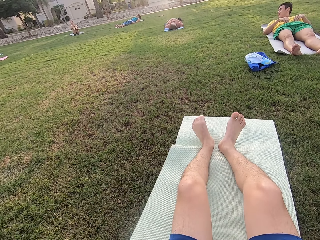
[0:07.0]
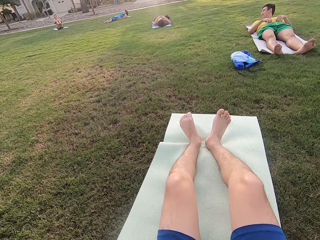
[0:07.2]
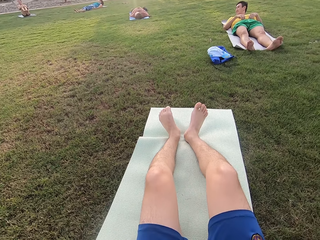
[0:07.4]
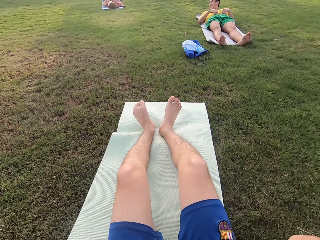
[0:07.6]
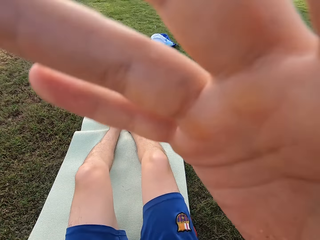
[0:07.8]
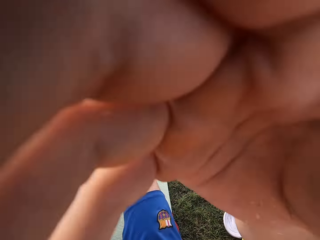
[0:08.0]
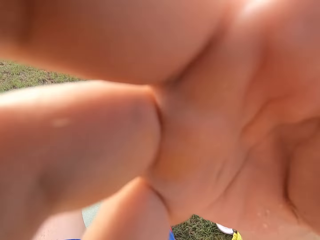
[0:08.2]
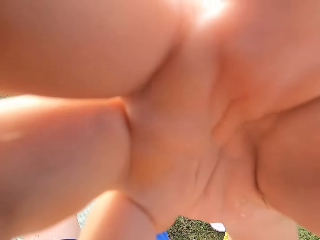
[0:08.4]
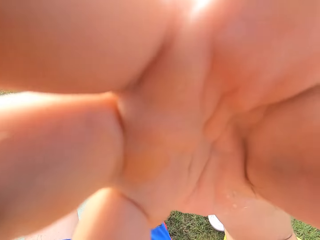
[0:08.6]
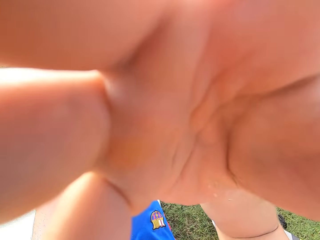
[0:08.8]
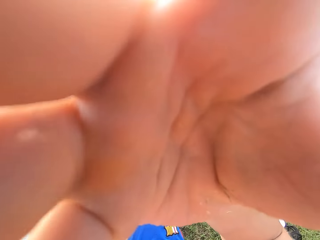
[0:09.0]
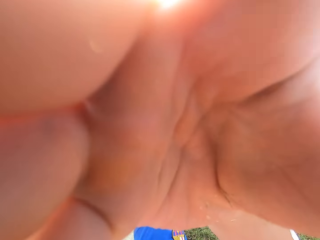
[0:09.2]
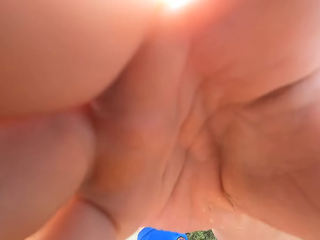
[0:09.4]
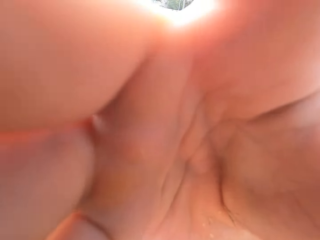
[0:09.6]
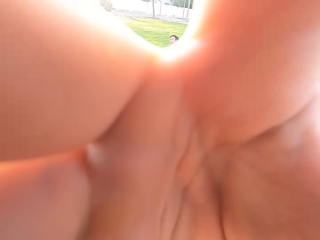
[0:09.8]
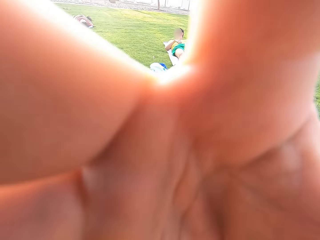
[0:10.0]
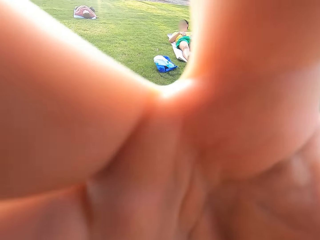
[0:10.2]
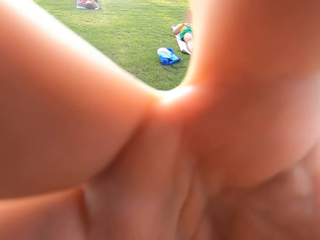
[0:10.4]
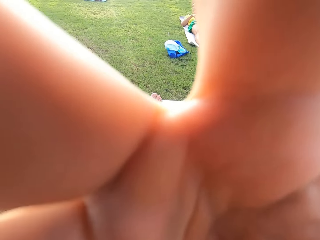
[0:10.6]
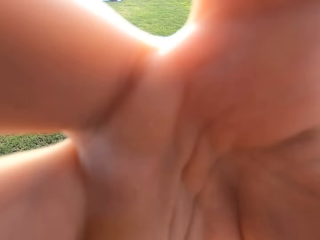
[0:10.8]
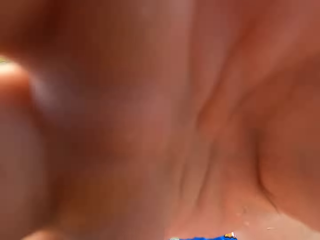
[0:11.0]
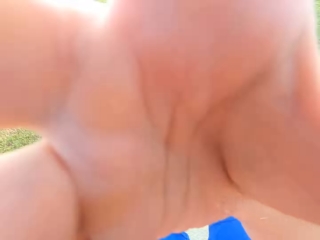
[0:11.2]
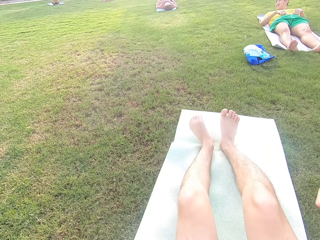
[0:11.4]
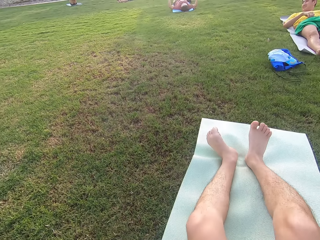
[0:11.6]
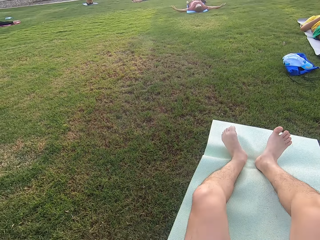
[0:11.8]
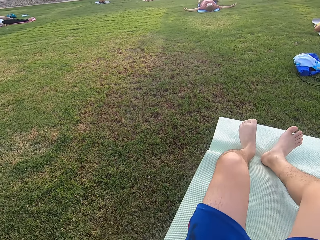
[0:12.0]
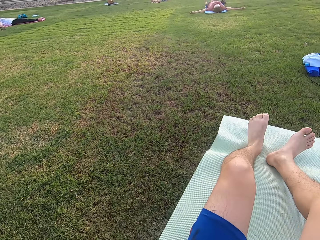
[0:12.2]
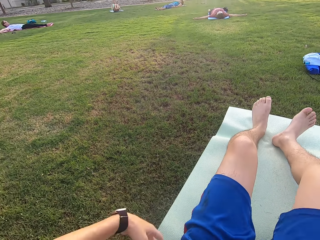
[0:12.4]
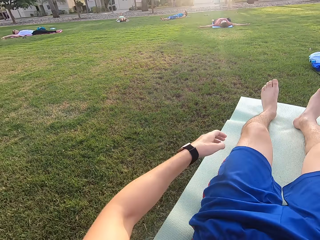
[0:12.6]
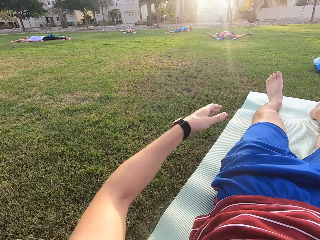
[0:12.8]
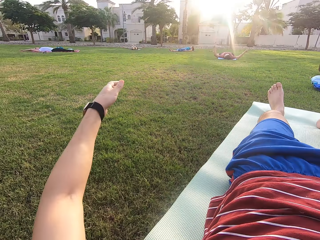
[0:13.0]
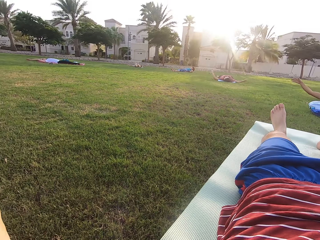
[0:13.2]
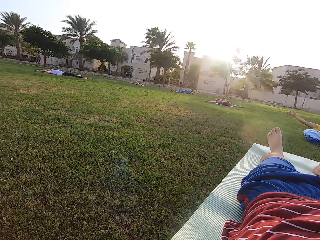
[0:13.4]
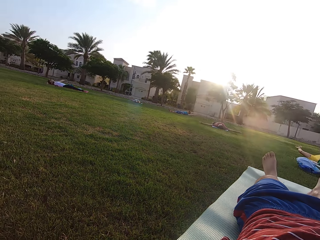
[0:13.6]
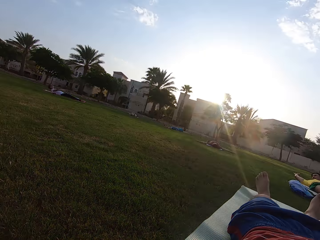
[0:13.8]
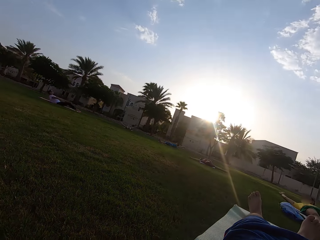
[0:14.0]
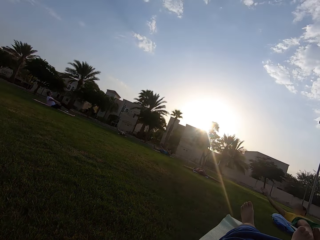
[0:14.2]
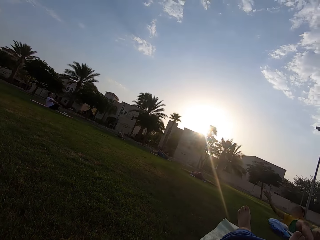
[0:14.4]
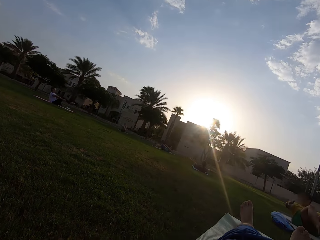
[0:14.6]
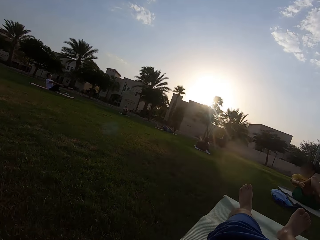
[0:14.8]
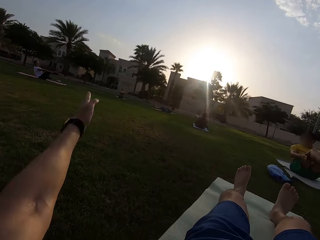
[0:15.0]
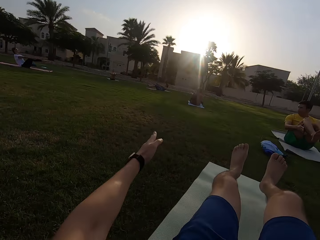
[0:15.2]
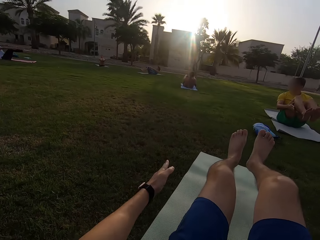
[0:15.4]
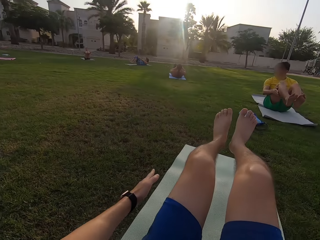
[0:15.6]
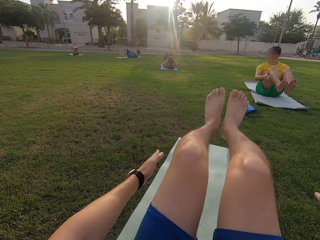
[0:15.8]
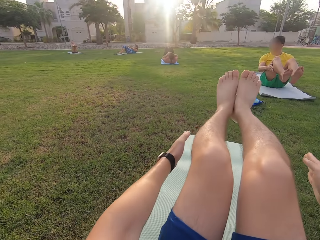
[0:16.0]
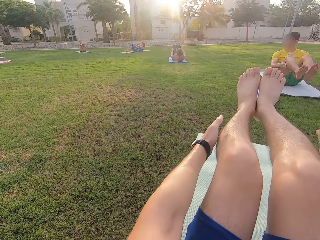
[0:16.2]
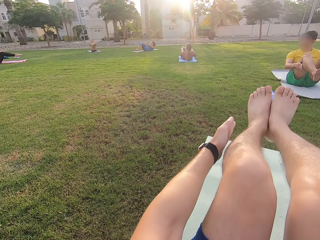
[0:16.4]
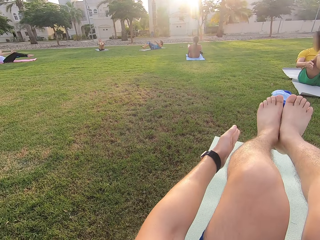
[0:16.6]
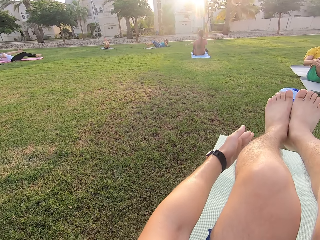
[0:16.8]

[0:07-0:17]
The camera wearer touches the camera. They do sit ups.

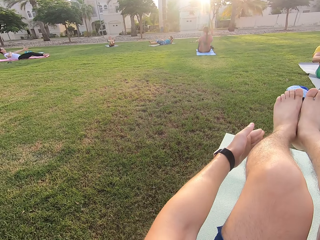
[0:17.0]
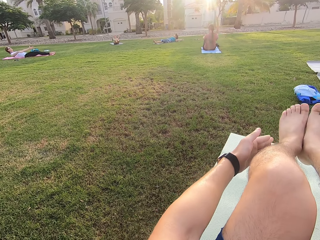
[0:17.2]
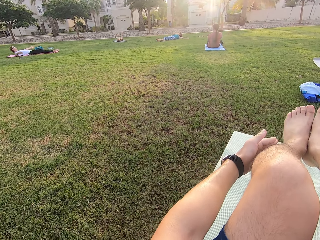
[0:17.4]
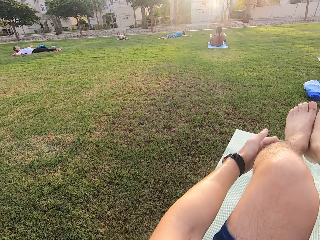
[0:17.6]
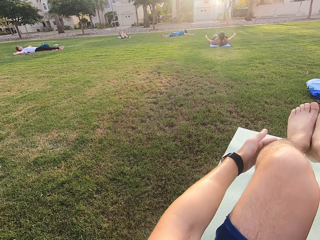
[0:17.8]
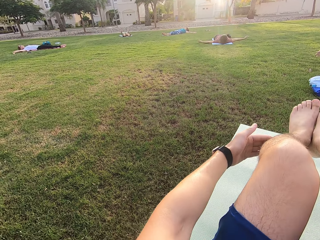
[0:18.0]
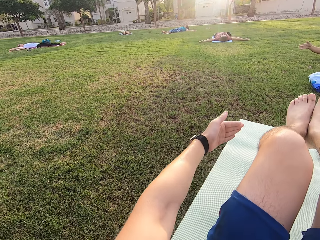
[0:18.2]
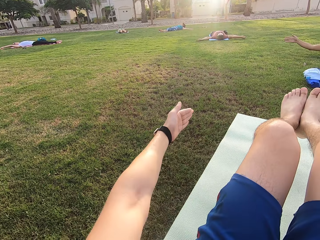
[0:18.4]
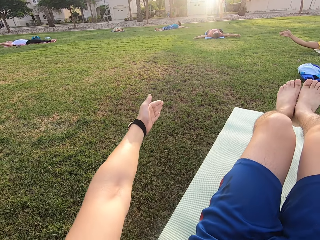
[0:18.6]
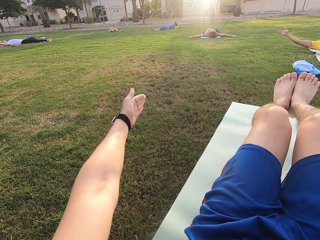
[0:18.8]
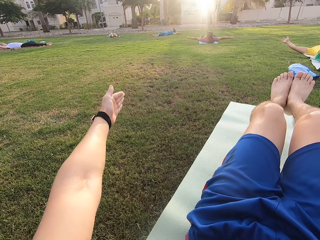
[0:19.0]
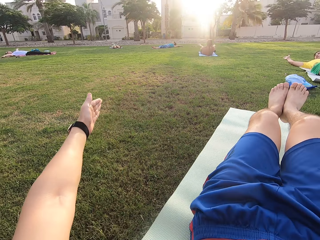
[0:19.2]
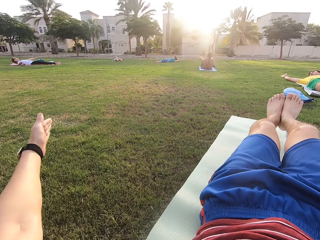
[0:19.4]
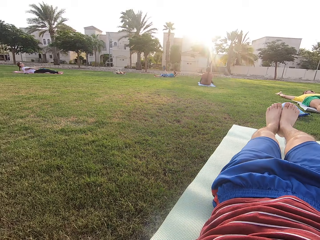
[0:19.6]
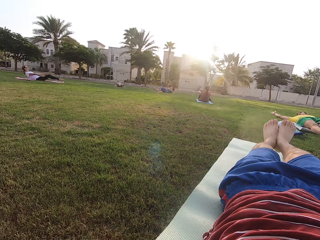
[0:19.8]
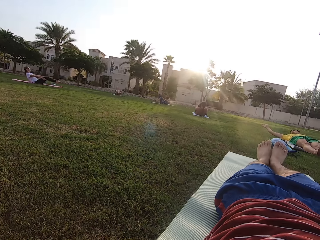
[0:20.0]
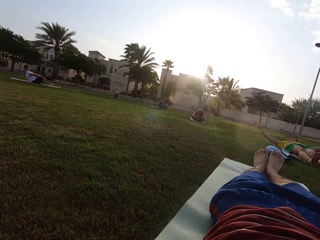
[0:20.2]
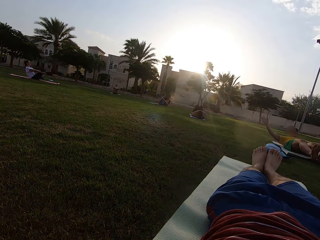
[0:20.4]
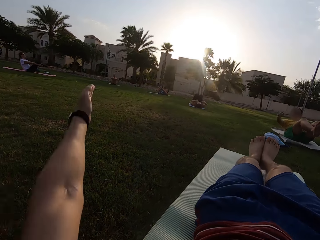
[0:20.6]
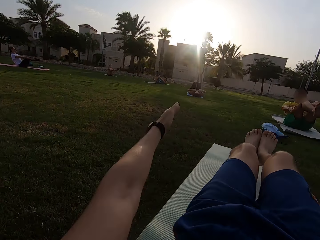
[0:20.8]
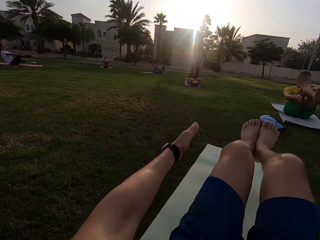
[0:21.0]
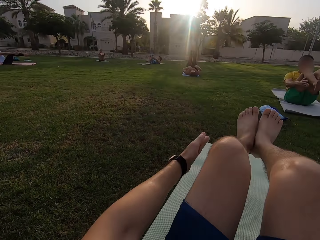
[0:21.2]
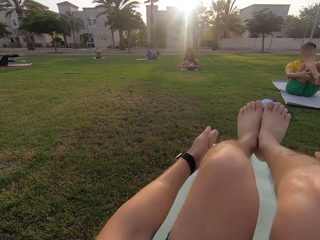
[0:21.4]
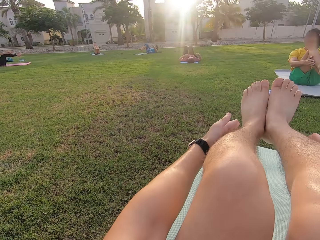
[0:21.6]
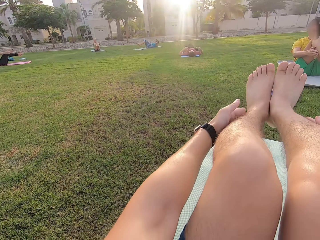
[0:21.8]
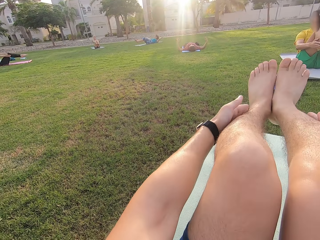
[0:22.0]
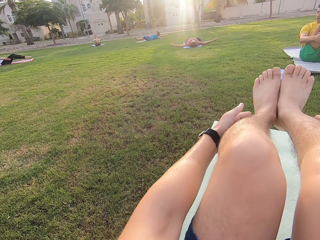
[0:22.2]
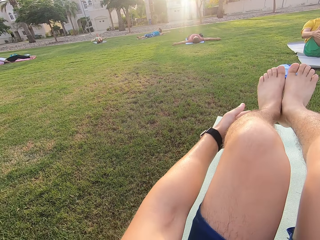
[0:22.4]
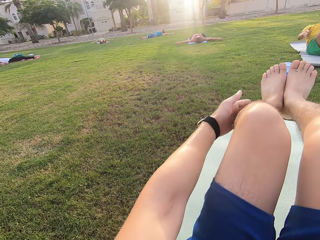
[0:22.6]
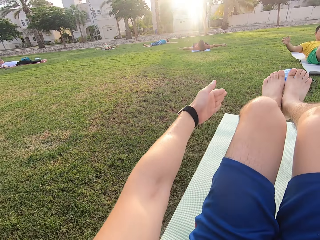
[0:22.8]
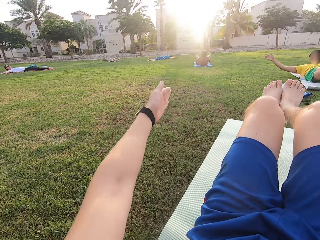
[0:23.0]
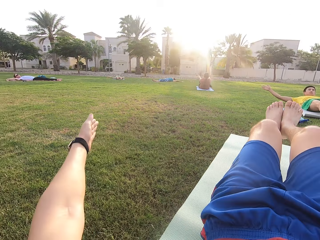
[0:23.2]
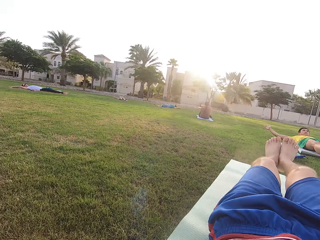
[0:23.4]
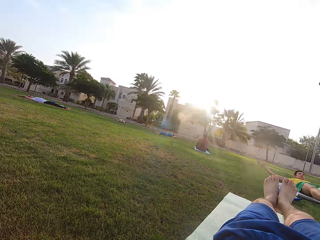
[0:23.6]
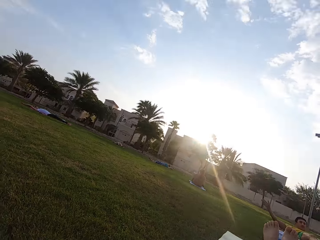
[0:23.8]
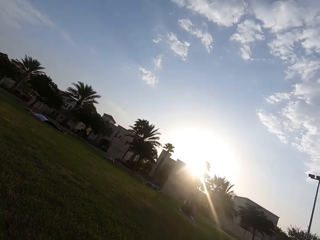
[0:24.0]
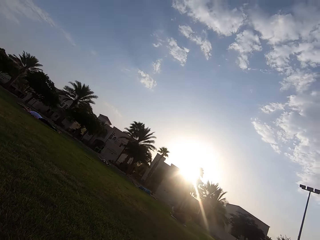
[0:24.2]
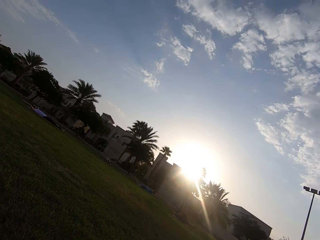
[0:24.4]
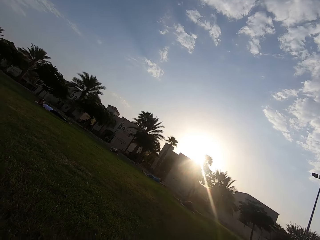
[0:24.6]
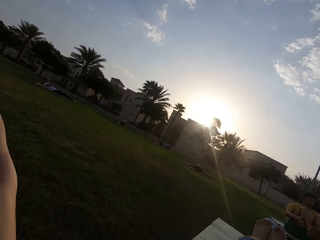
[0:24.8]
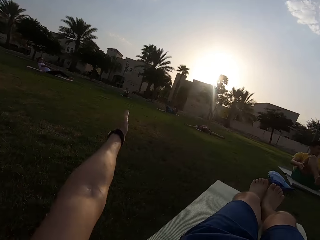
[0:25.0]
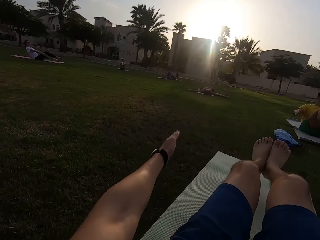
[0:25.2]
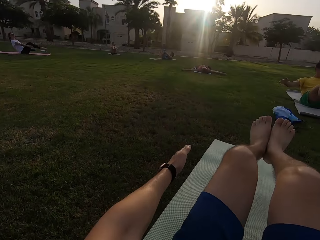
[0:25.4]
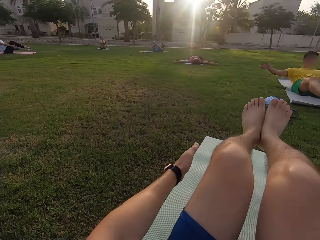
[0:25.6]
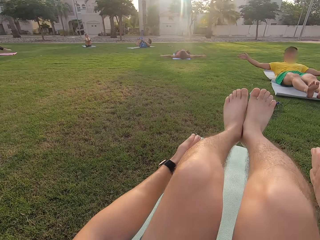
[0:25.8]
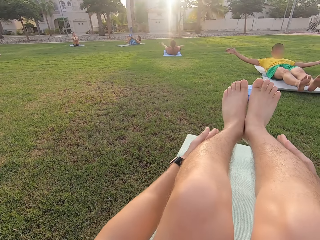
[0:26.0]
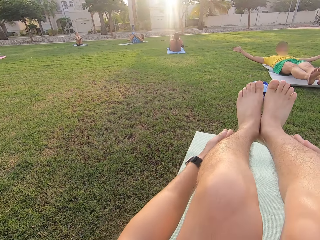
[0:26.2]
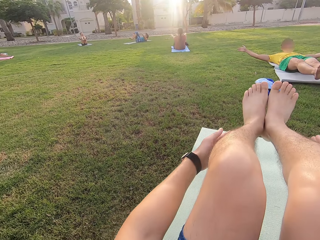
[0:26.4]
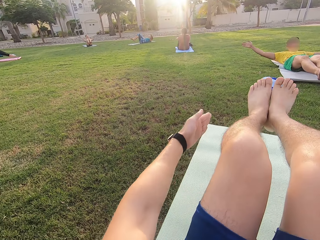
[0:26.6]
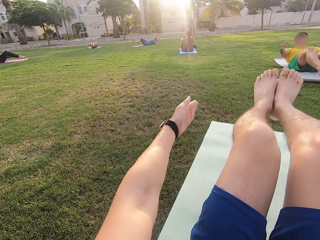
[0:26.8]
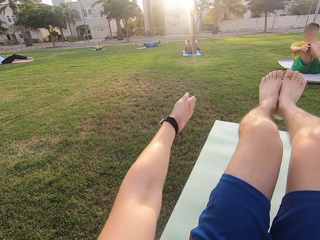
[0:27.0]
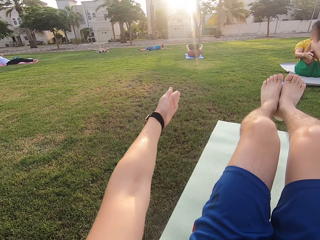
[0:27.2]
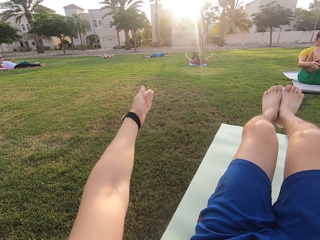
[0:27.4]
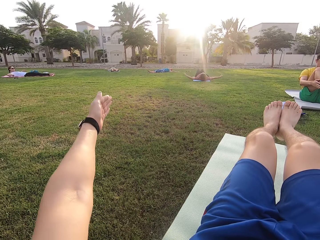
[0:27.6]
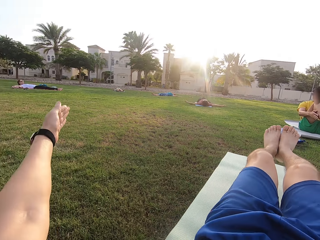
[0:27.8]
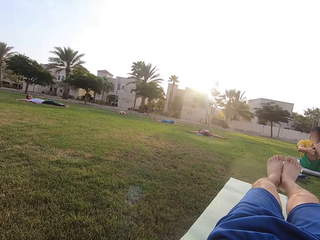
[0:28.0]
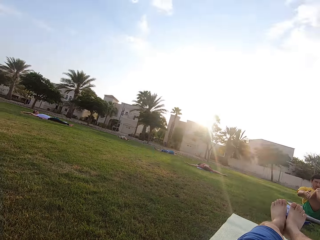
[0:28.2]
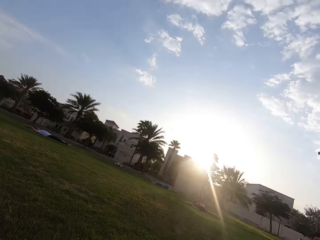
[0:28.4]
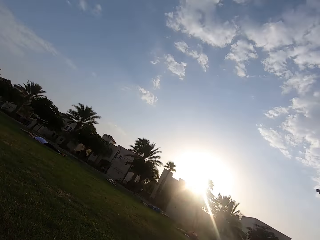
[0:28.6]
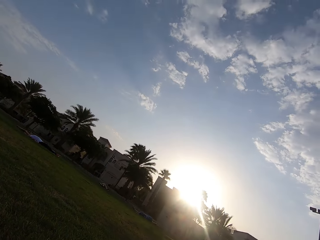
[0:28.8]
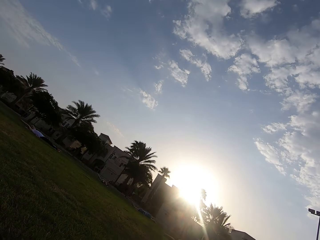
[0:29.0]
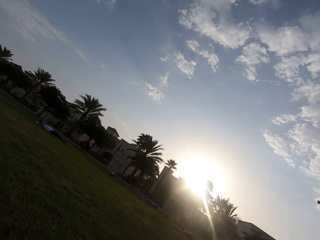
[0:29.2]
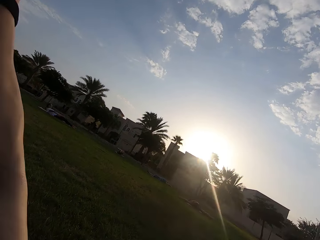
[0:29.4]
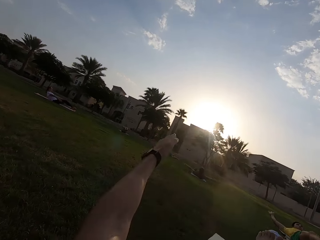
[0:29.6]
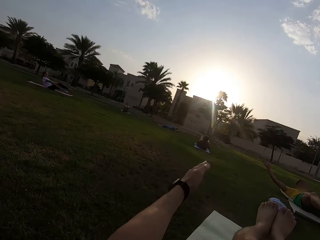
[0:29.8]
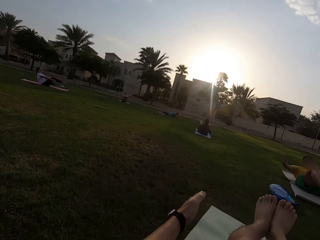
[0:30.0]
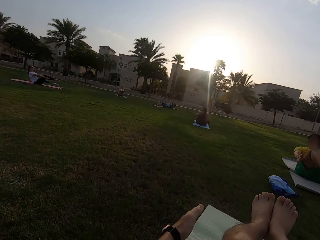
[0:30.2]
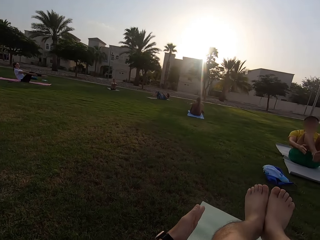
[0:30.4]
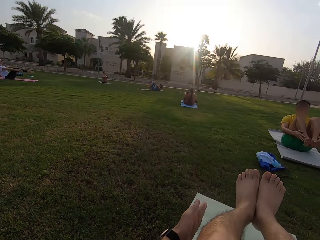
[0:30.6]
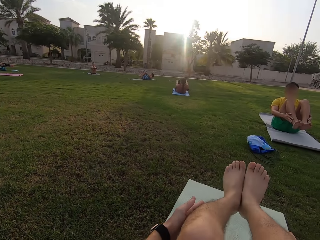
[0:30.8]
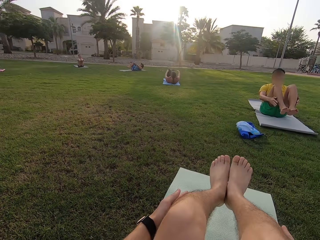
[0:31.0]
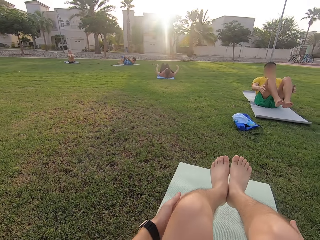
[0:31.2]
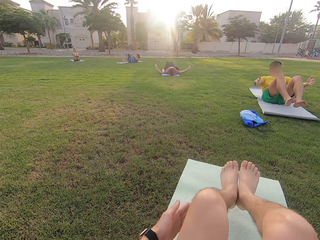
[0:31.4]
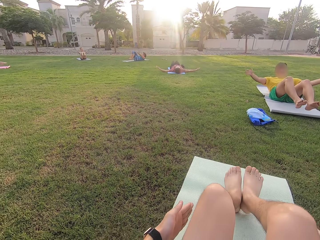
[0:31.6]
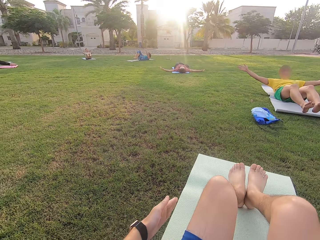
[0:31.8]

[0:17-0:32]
The camera wearer does sit ups. They do sit ups again. A person exercises on the mat.
